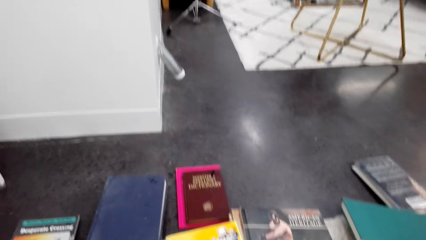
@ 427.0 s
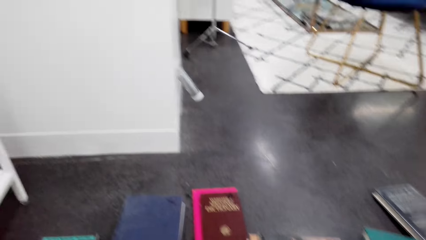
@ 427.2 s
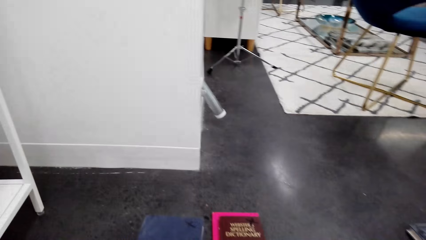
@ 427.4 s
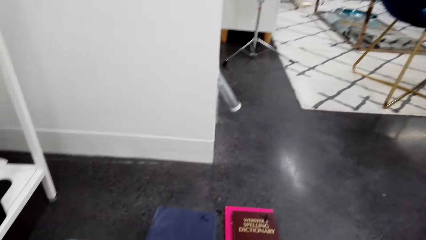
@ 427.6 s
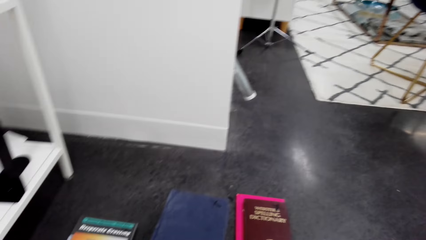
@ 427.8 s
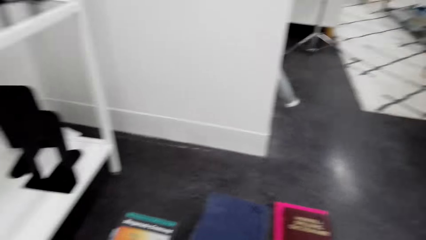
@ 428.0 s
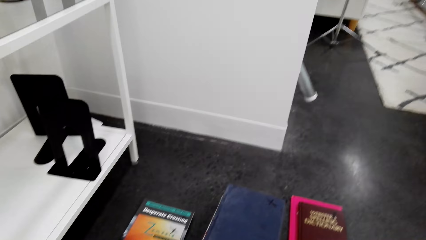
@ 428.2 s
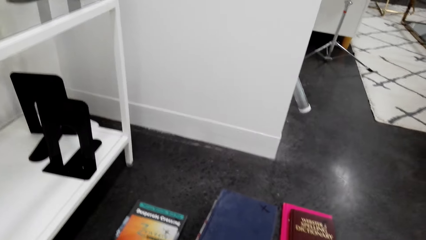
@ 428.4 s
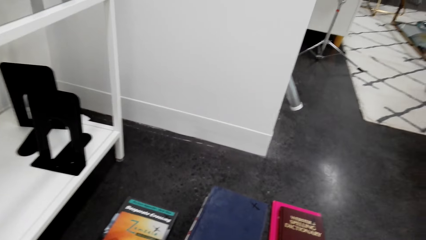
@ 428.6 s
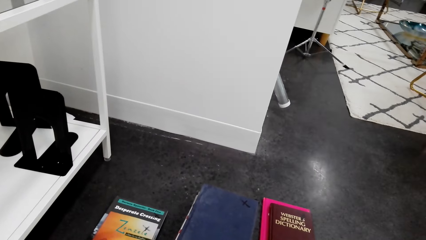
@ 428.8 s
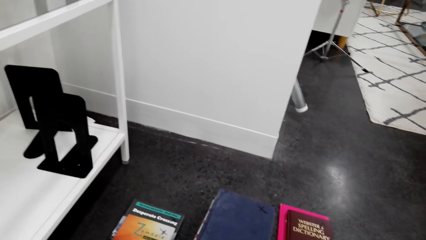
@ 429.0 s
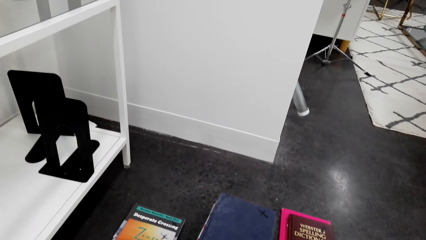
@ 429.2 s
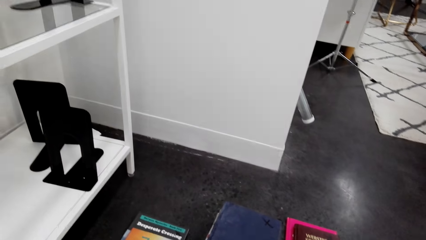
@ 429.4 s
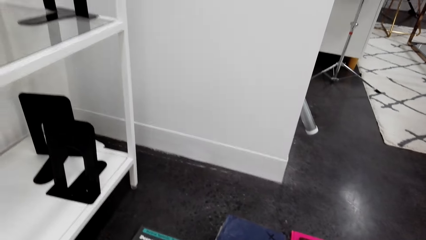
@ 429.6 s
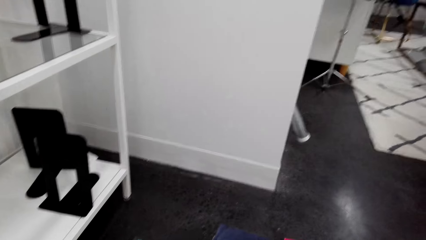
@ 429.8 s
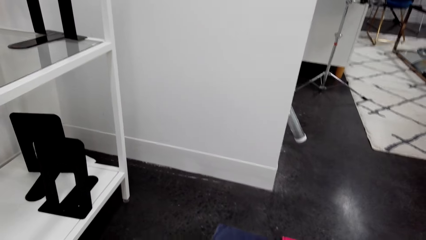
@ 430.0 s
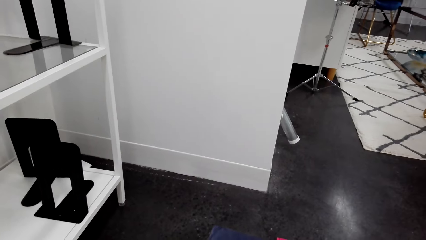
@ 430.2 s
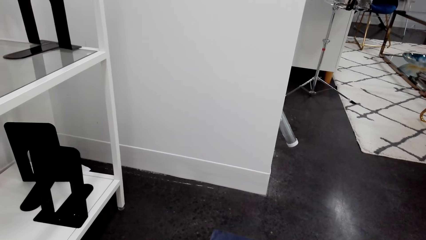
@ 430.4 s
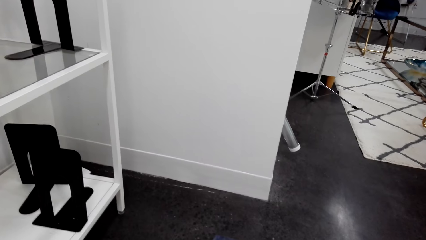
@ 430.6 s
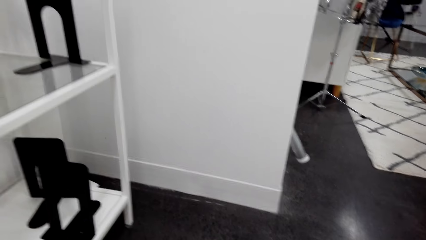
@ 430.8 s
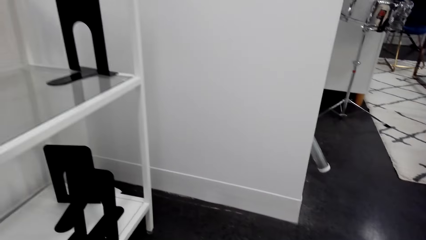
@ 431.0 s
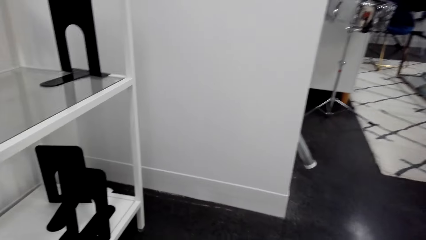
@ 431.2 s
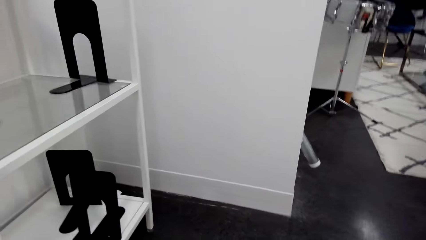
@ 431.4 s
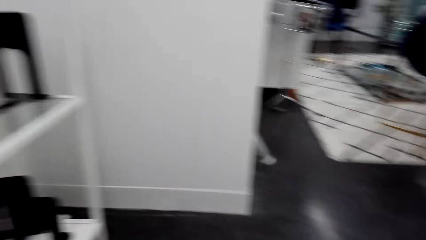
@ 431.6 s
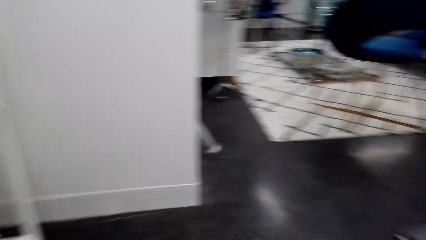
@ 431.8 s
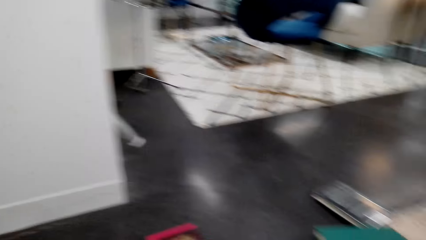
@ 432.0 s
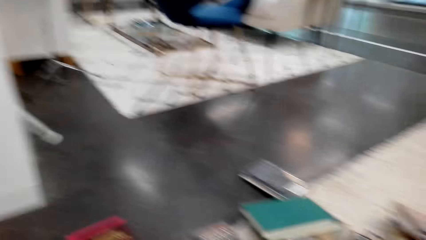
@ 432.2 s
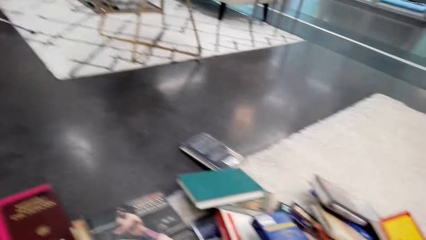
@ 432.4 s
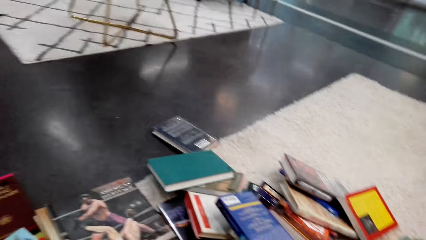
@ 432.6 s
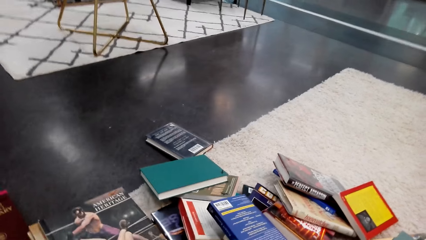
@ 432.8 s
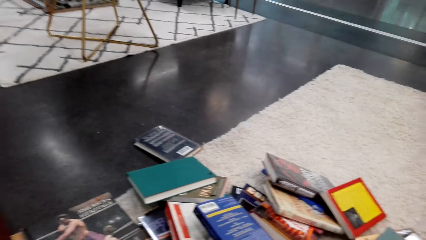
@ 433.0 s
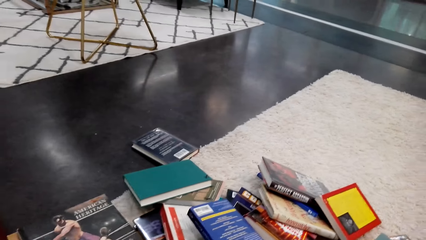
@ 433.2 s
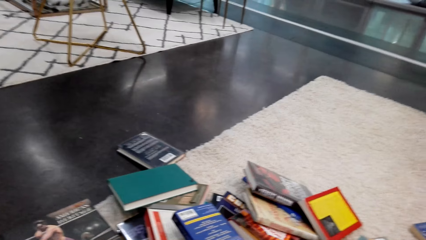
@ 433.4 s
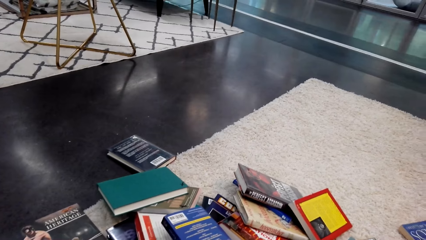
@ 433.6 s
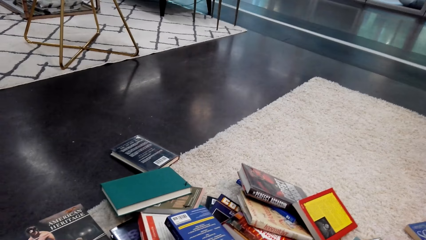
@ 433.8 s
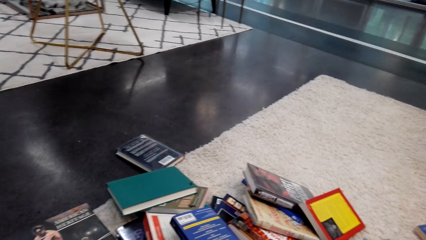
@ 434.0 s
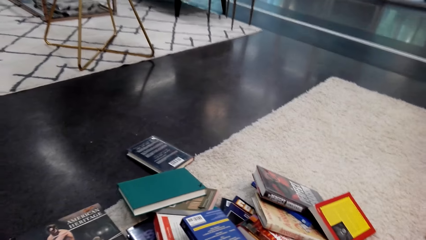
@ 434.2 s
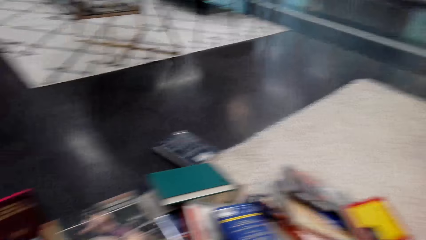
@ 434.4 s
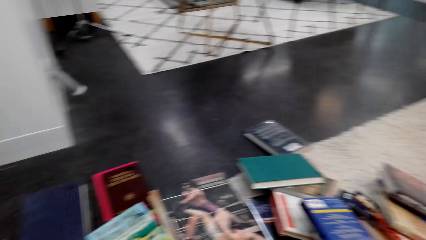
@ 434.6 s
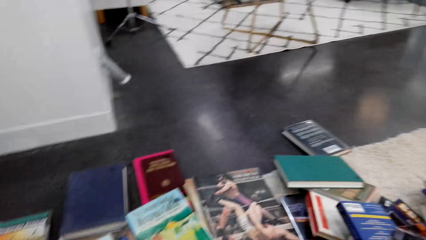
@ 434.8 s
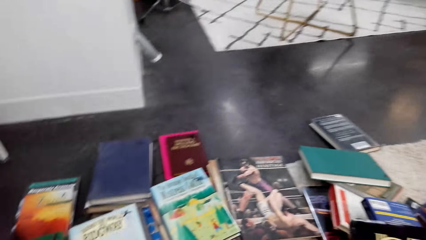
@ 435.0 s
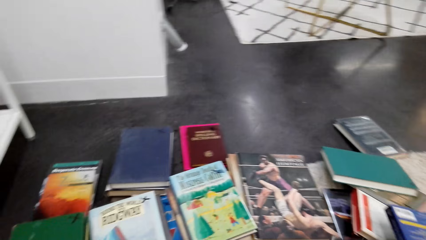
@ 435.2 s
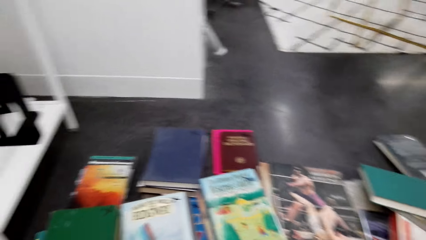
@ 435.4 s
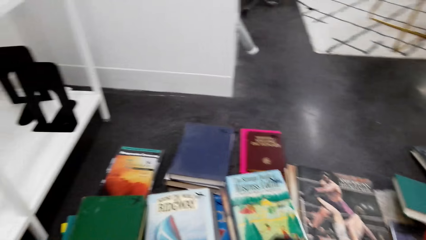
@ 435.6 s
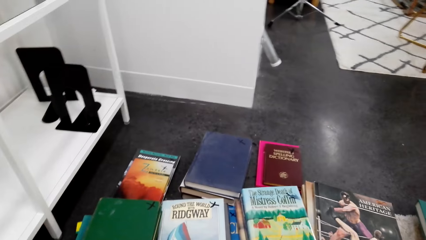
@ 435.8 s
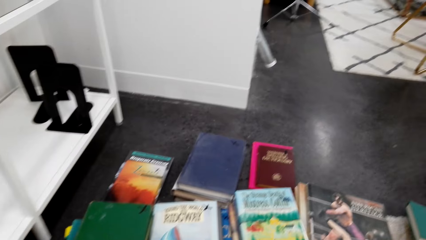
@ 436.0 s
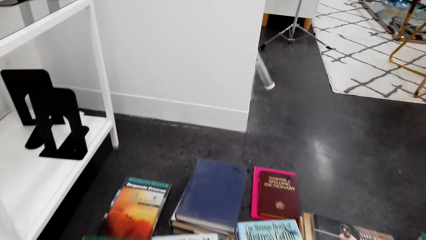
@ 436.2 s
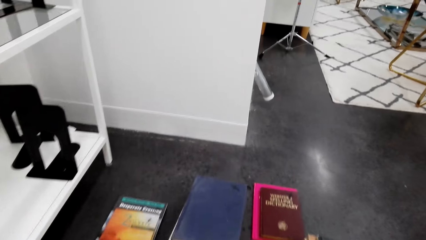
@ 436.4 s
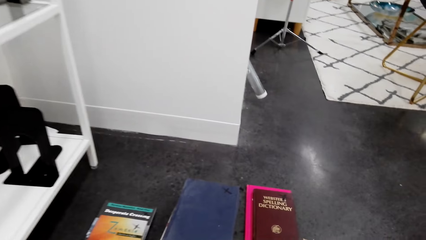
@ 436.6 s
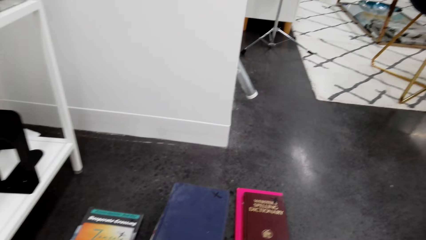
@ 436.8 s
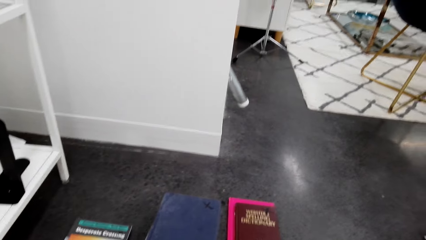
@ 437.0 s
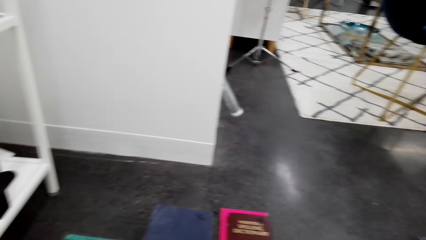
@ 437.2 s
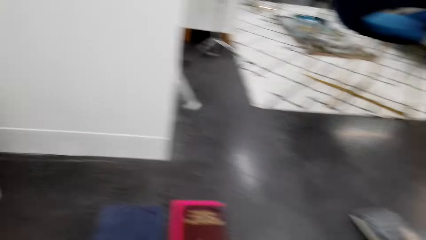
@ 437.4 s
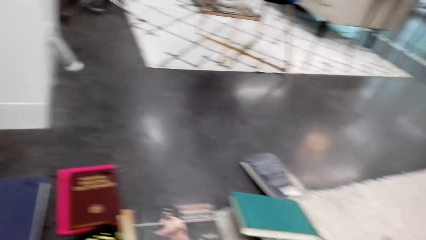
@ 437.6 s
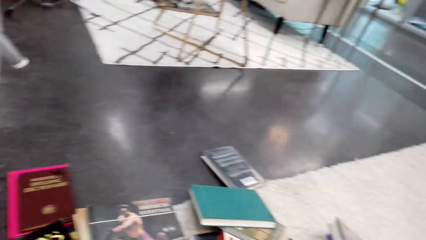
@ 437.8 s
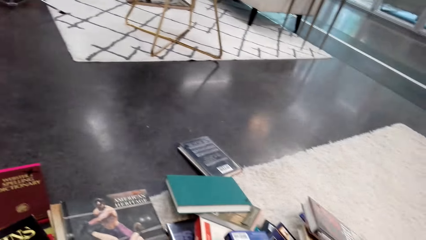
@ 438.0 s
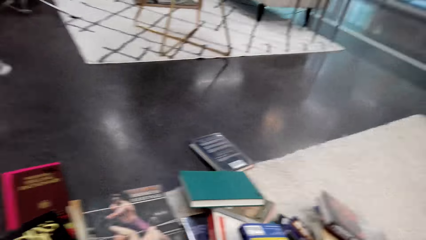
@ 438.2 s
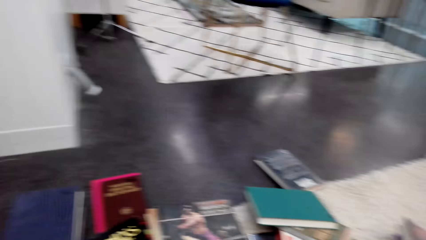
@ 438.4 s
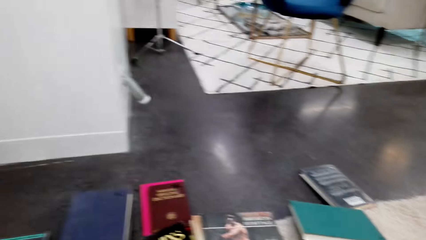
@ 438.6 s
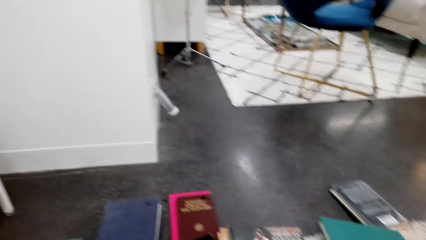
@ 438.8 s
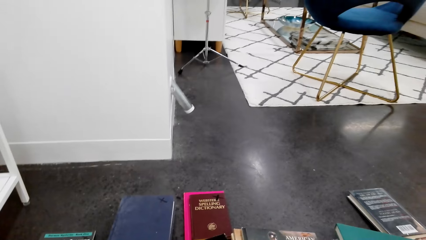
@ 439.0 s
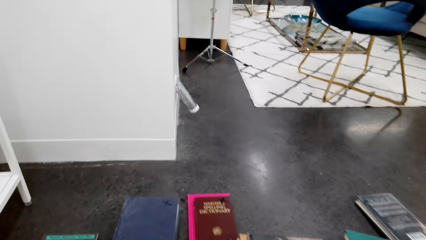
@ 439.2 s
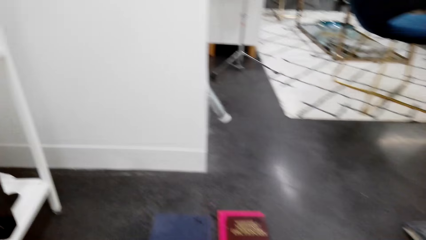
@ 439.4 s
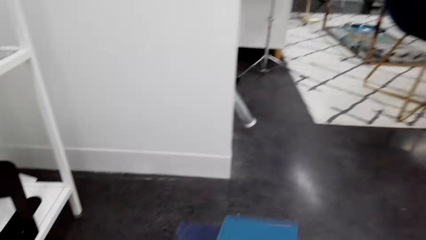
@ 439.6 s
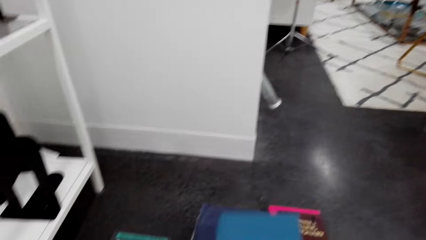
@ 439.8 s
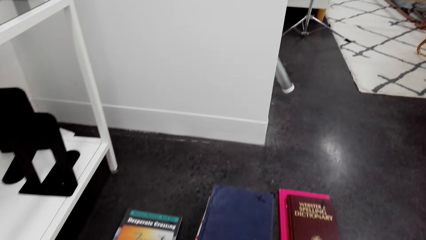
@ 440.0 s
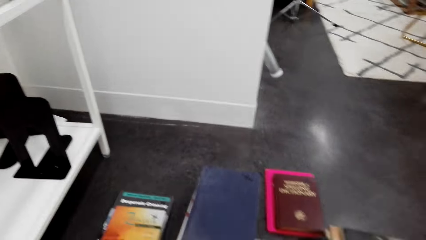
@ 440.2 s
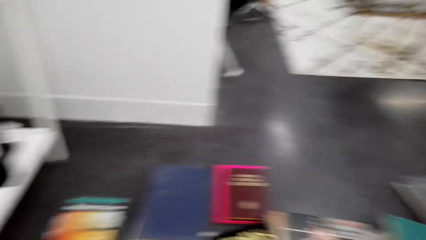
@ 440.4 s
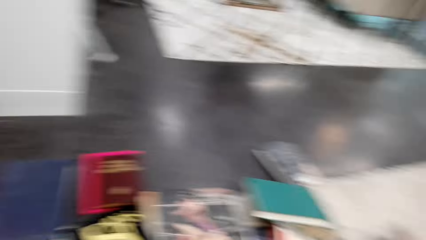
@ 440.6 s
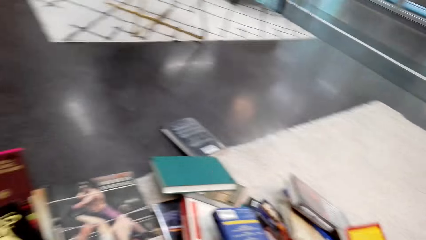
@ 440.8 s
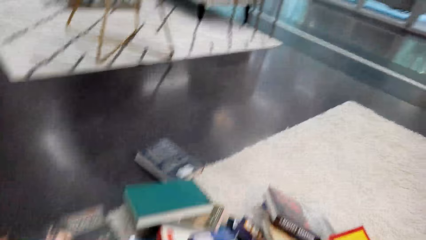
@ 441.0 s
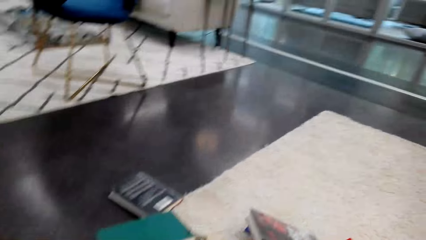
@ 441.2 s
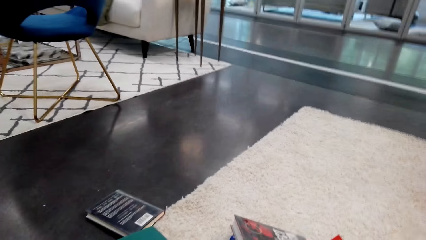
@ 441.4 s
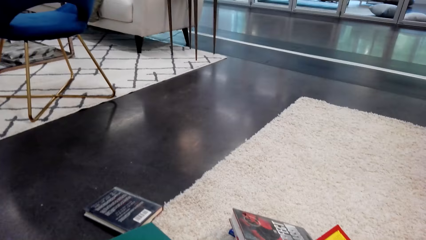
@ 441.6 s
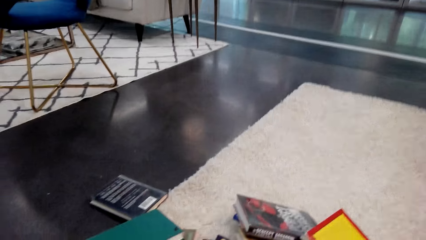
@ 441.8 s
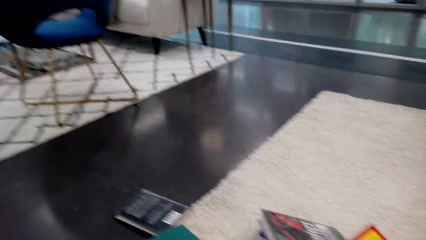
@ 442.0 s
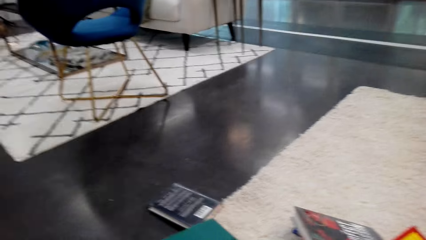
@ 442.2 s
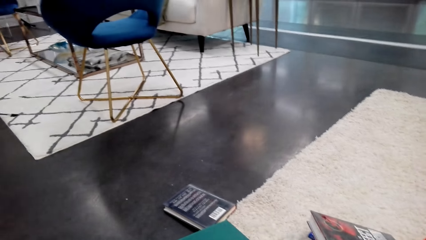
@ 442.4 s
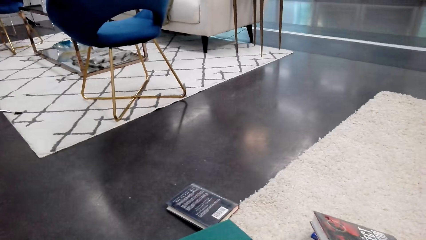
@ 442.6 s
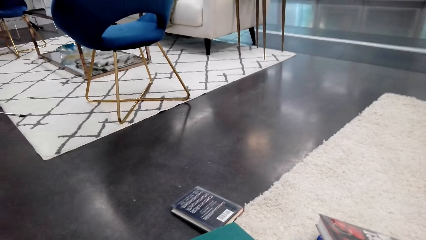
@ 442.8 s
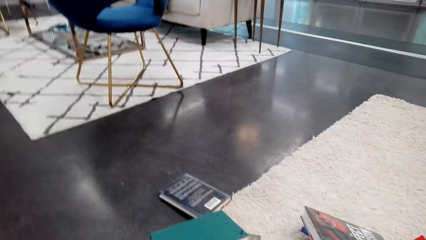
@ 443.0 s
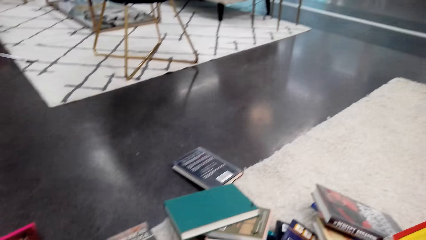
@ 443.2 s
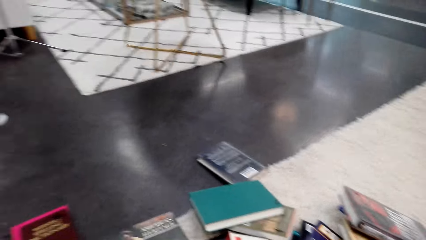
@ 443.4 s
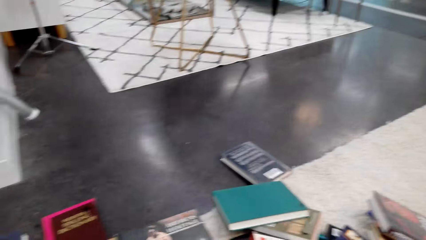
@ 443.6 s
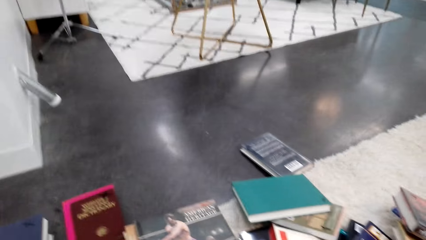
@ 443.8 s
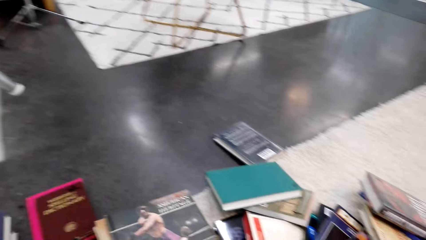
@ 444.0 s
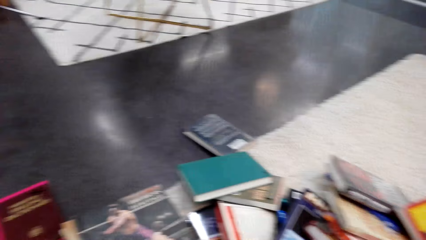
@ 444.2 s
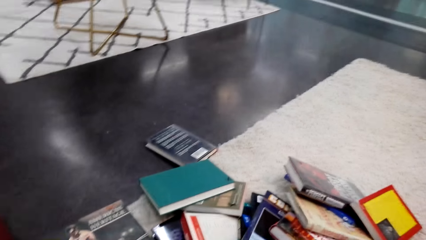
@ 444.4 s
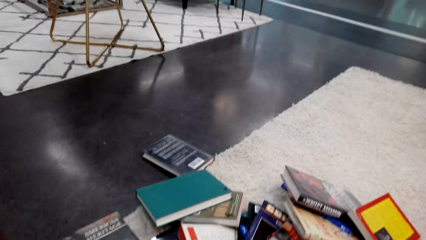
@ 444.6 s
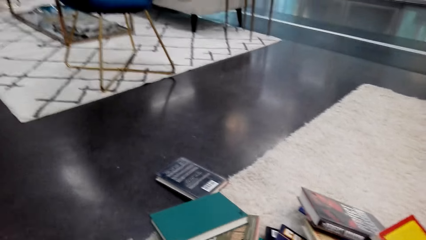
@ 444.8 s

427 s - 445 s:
The camera wearer turns to the side. They hold a book on the floor. They turn to the side. They hold the book on the floor. They turn to the side. They hold the book on the floor.
